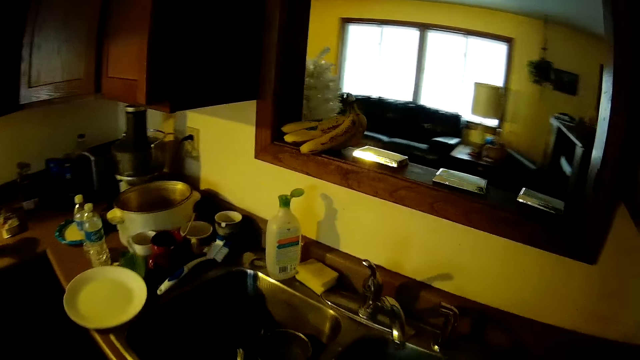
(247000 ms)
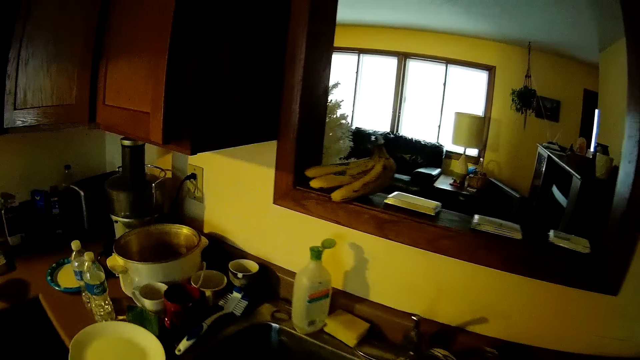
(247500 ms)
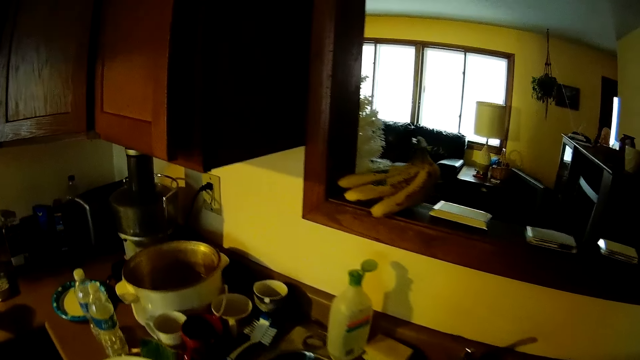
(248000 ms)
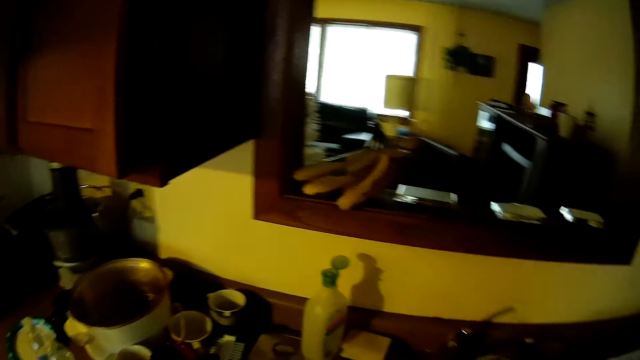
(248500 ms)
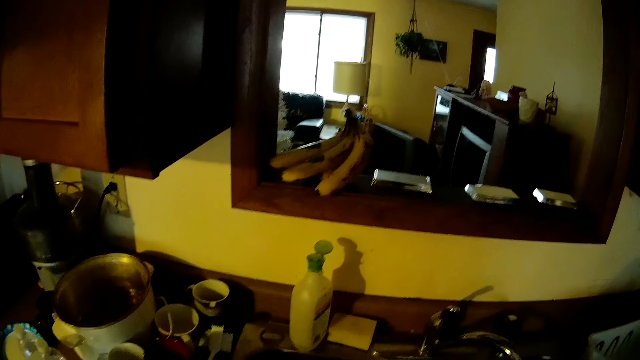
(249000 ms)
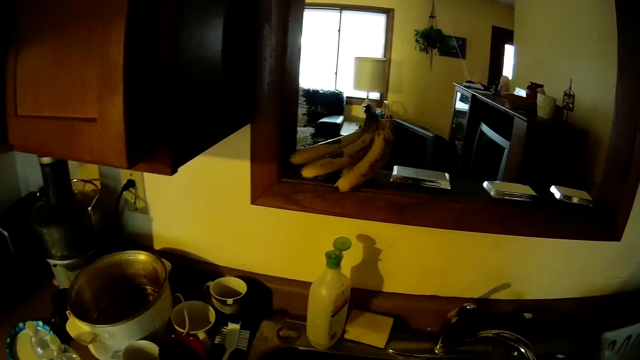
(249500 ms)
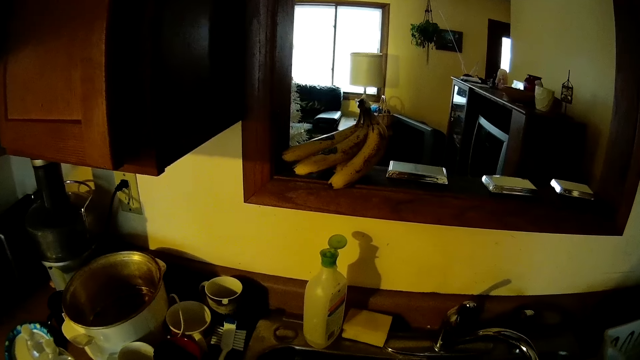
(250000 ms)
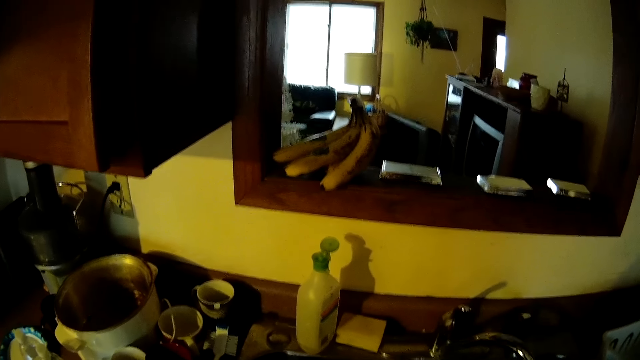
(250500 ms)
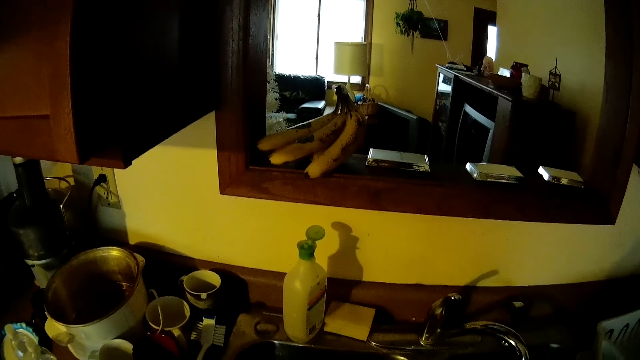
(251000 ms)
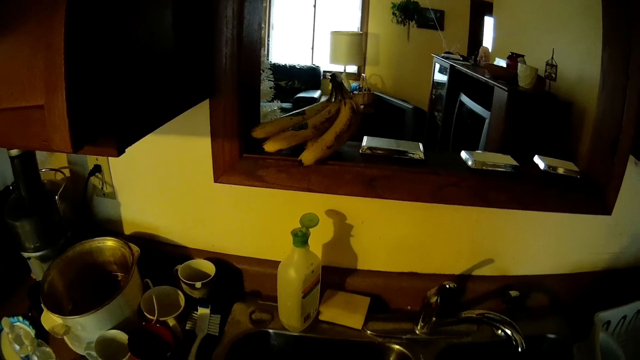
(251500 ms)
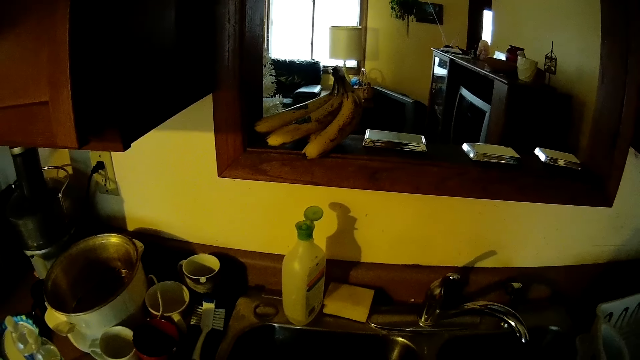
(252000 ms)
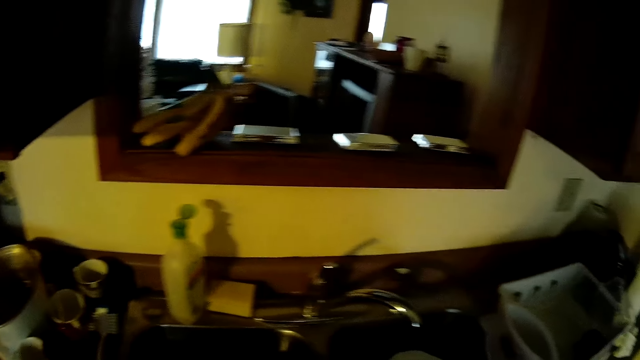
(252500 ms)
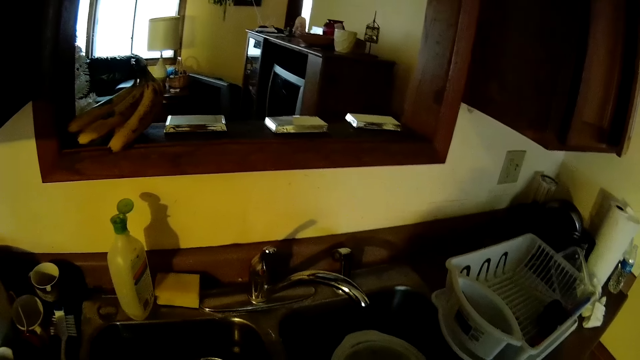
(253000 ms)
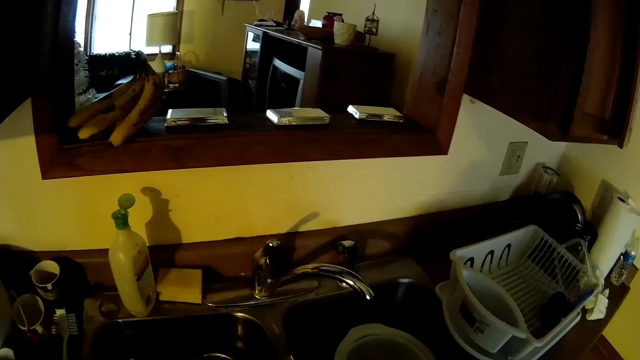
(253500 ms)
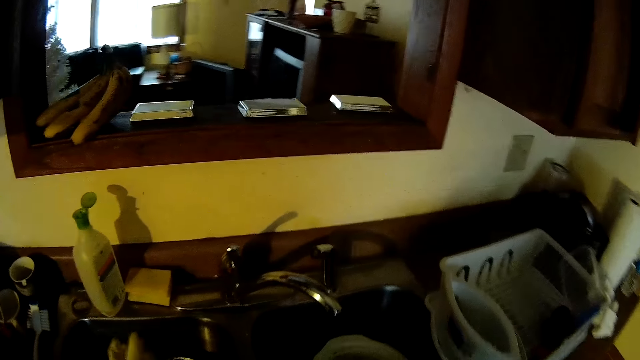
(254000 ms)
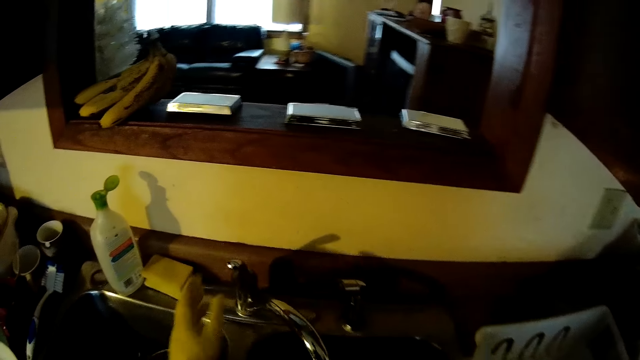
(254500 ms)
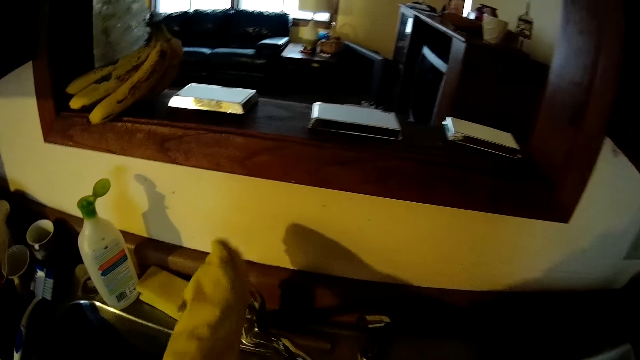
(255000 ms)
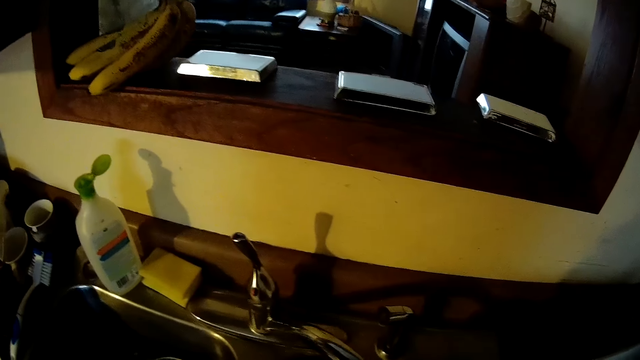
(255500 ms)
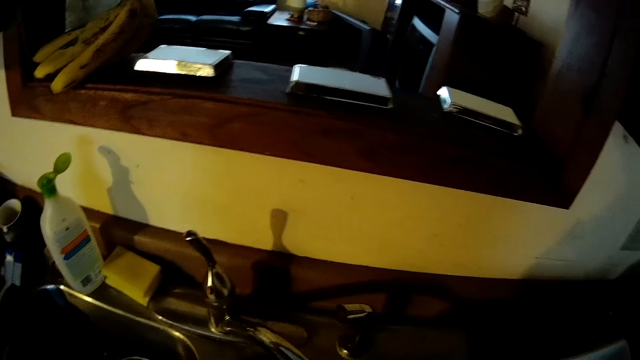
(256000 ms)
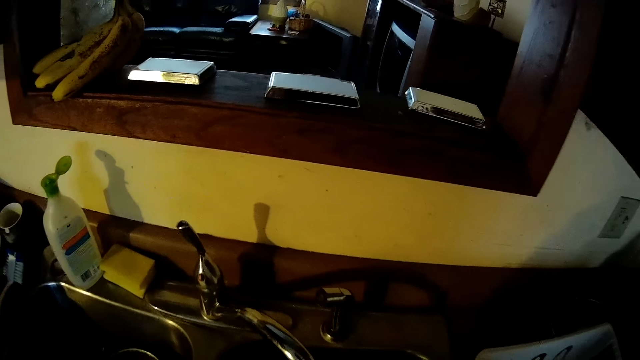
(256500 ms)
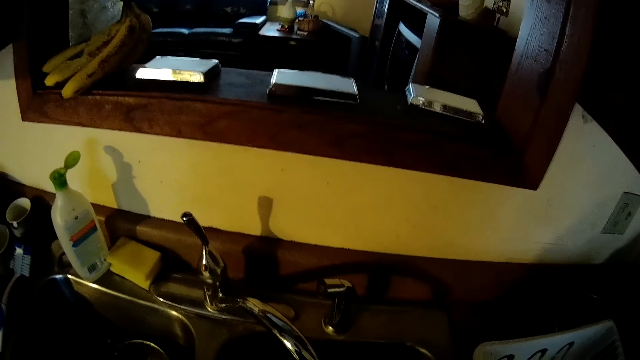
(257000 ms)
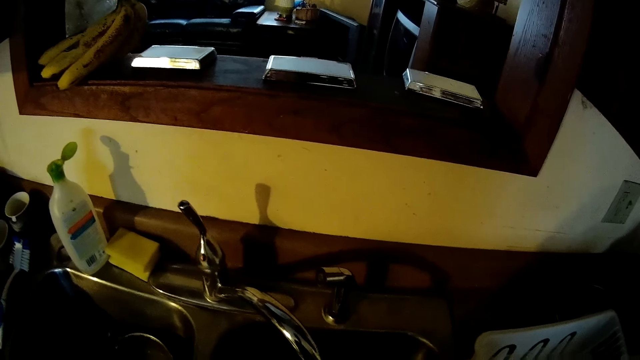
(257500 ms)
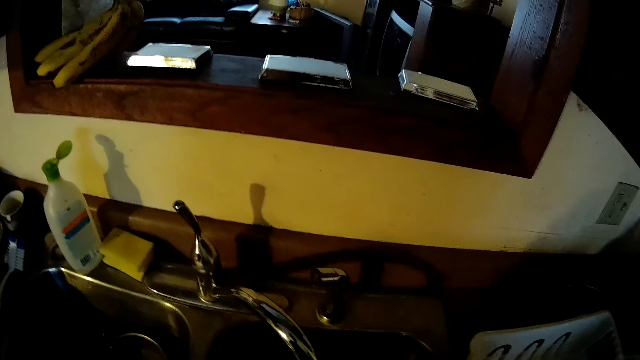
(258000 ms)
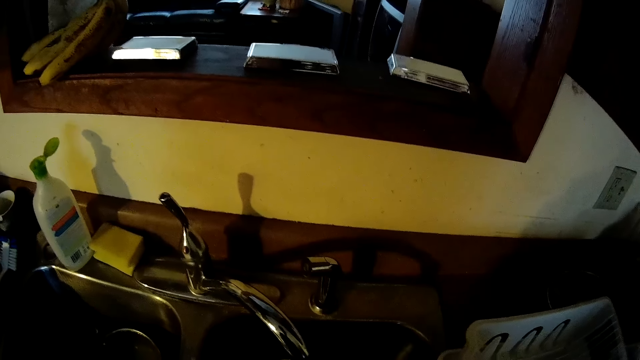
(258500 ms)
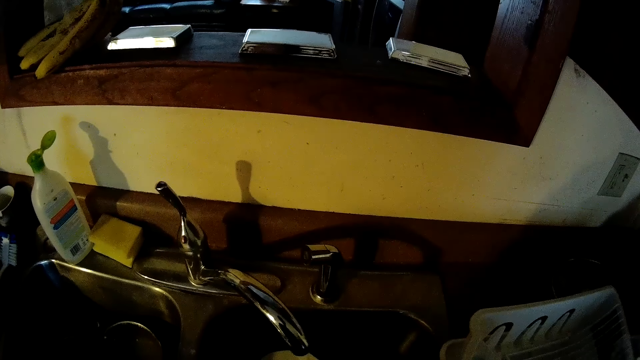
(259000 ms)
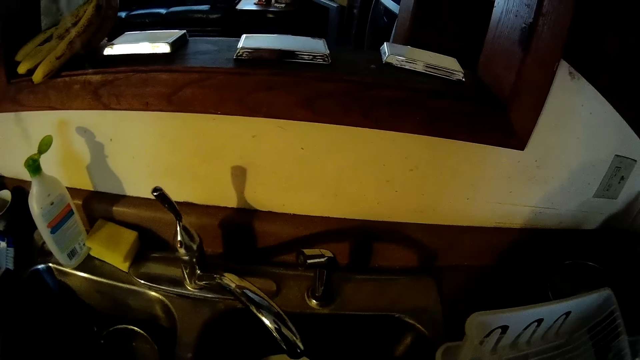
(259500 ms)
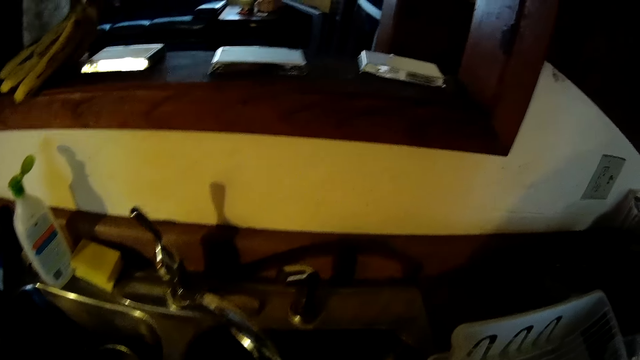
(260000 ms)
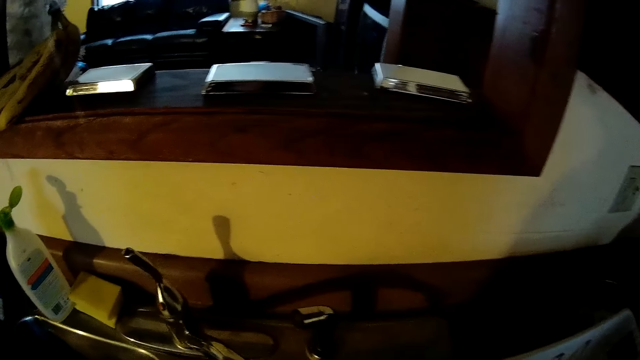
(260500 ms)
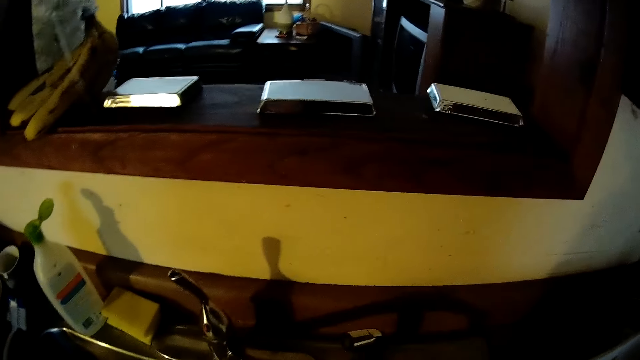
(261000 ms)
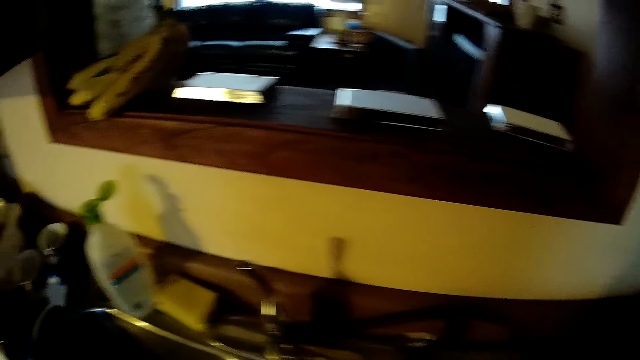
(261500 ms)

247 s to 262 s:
The camera wearer opens the tap with his left hand. He rinses some dishes in the sink. He washes in the sink.

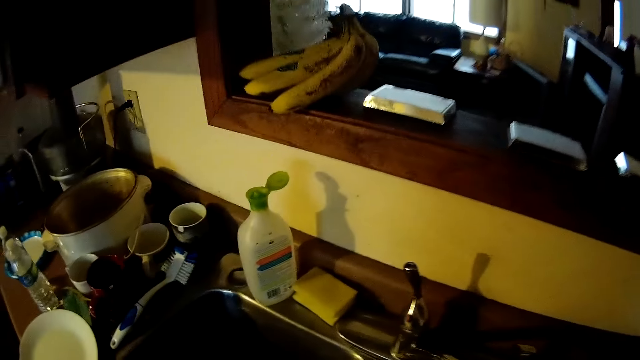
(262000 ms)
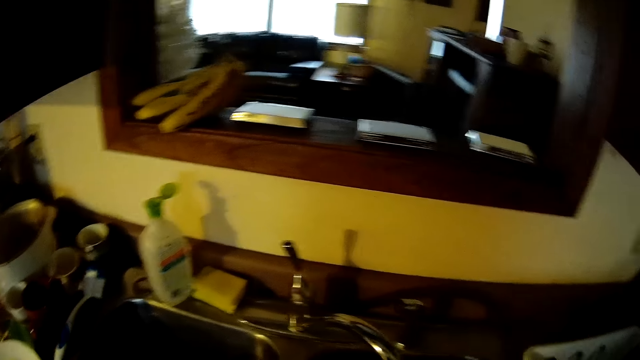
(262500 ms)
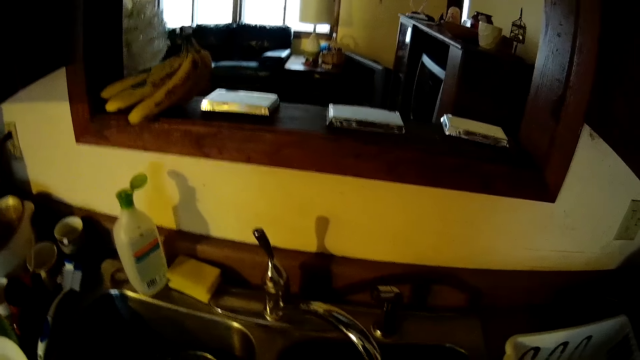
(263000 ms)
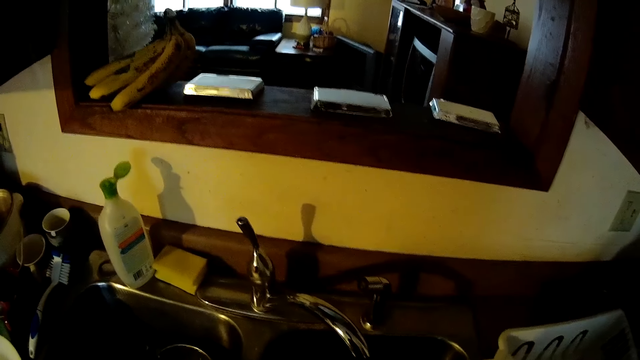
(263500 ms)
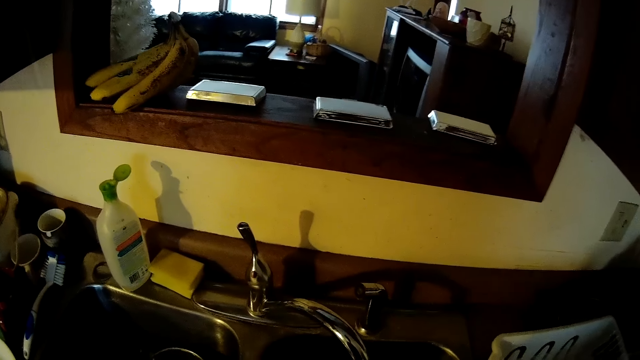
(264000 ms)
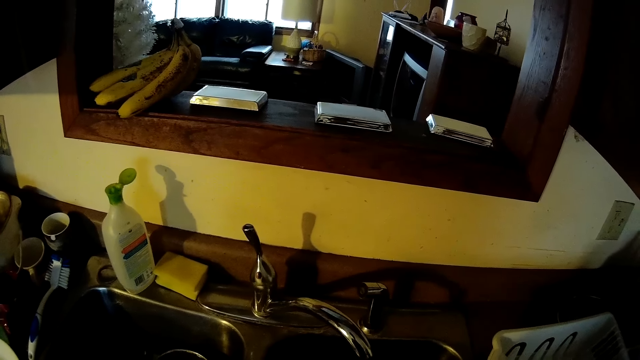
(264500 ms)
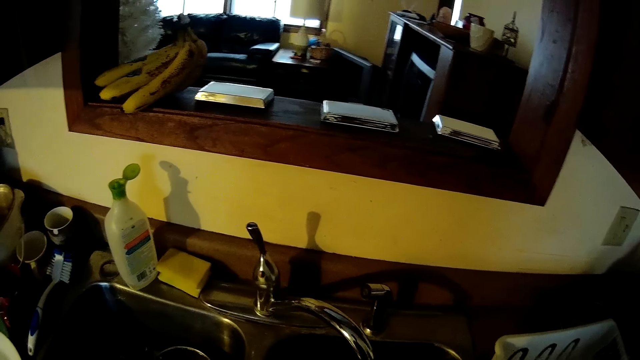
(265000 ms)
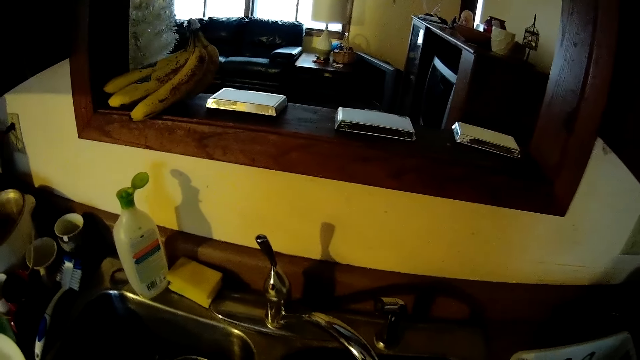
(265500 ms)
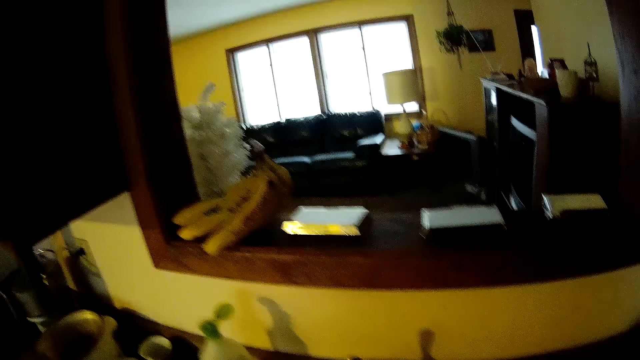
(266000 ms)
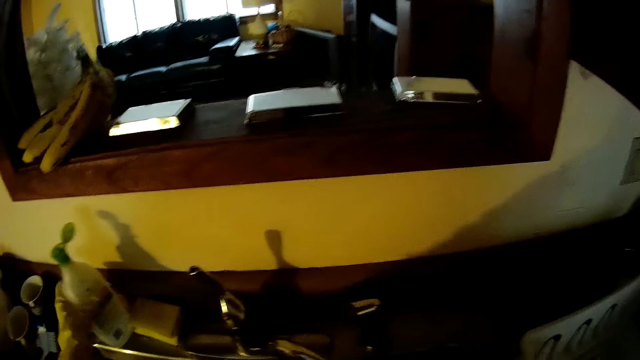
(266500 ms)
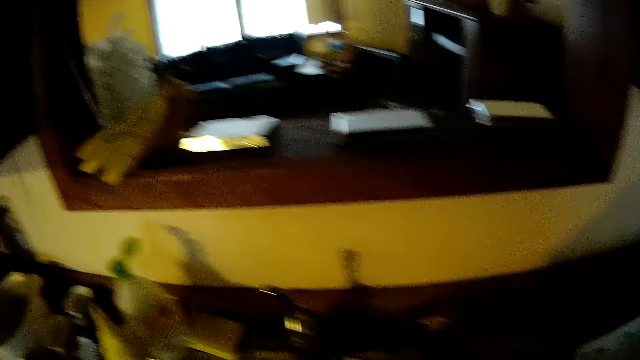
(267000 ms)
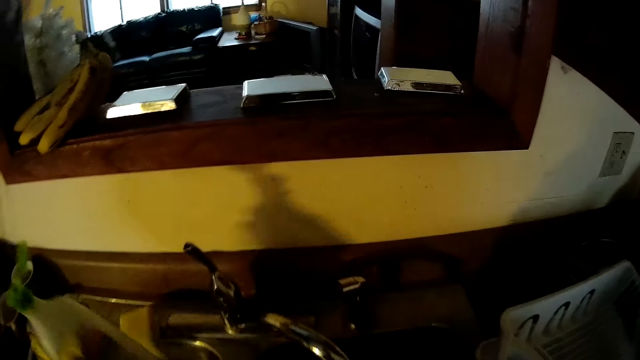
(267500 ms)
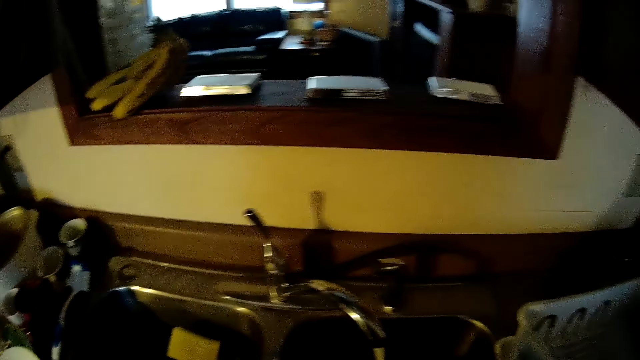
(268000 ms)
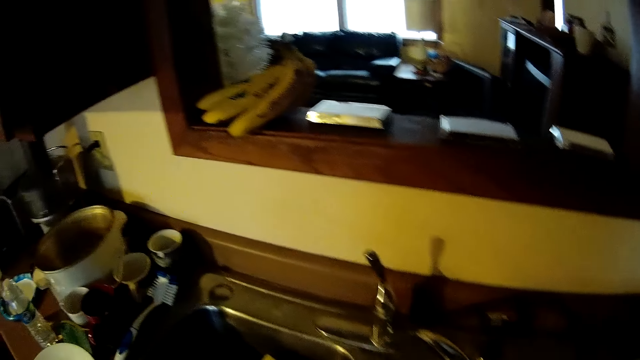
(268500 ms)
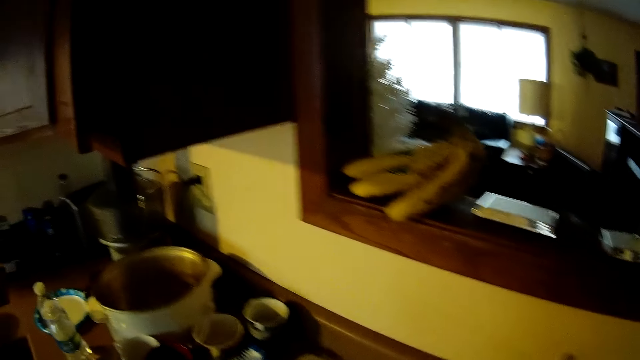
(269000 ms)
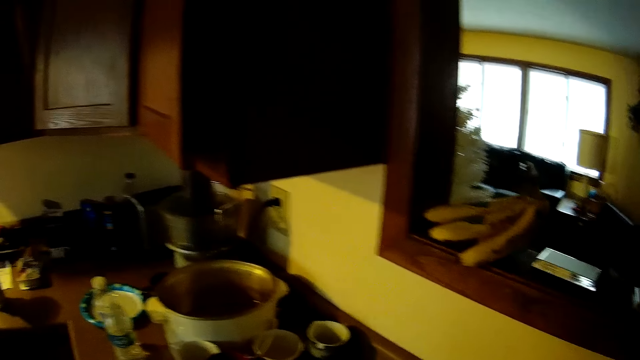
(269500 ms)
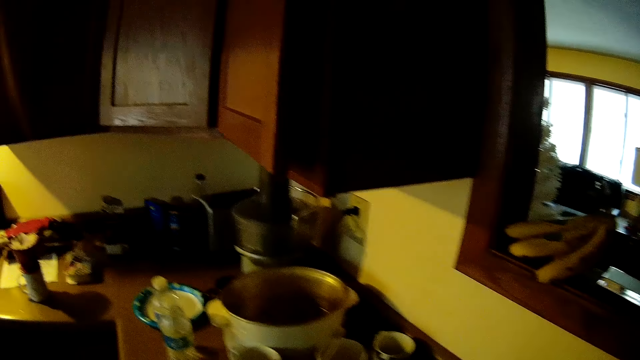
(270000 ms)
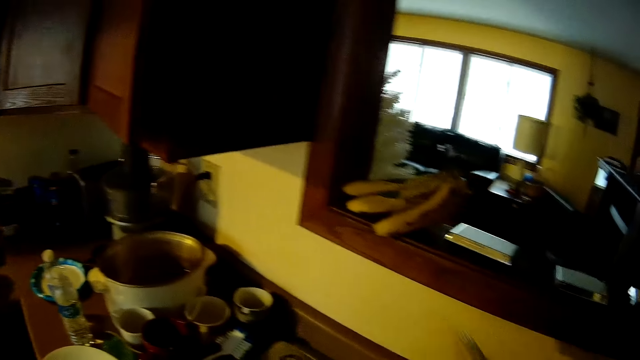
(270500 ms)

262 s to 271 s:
The camera wearer picks up a washing soap from the counter with his left hand. He pours the soap on the brush.
